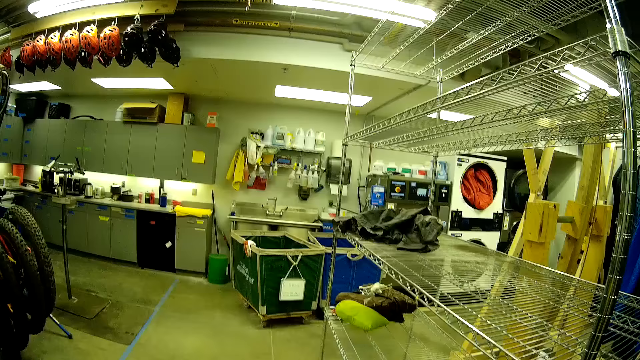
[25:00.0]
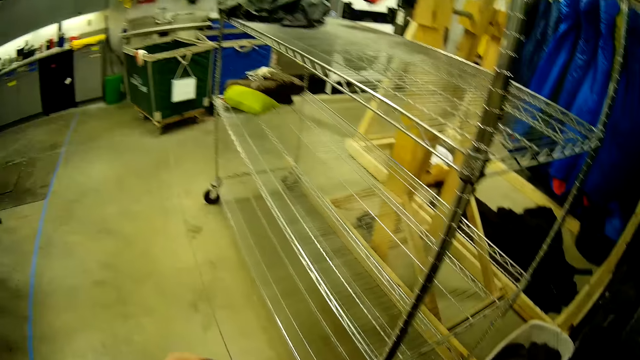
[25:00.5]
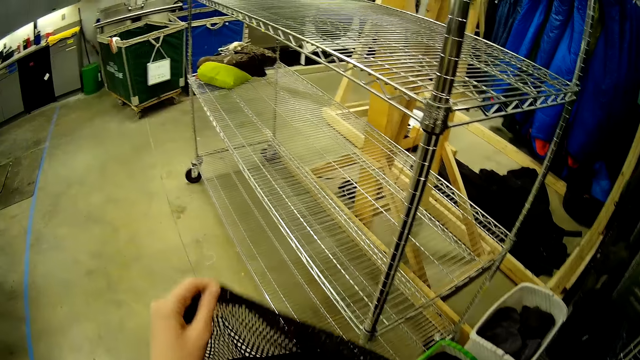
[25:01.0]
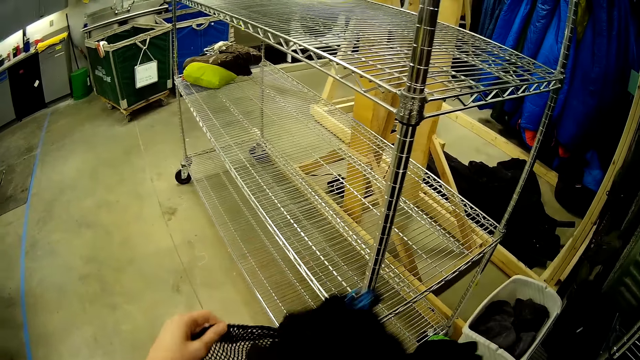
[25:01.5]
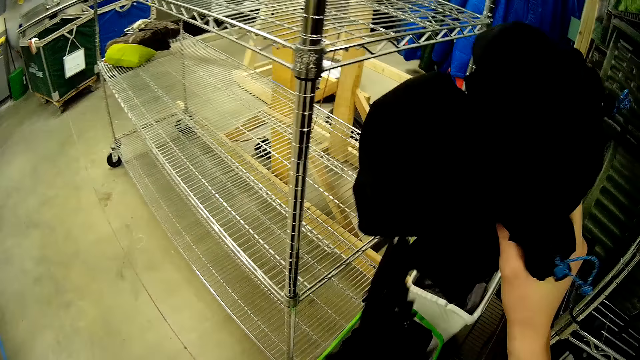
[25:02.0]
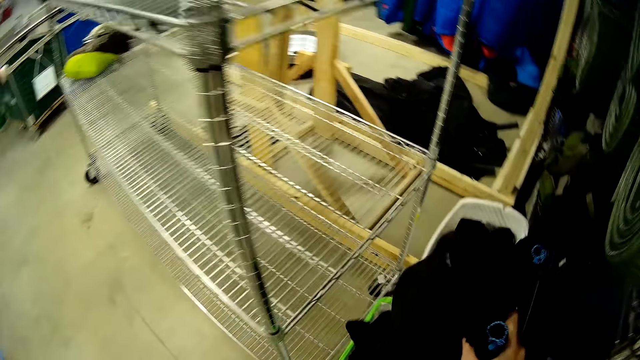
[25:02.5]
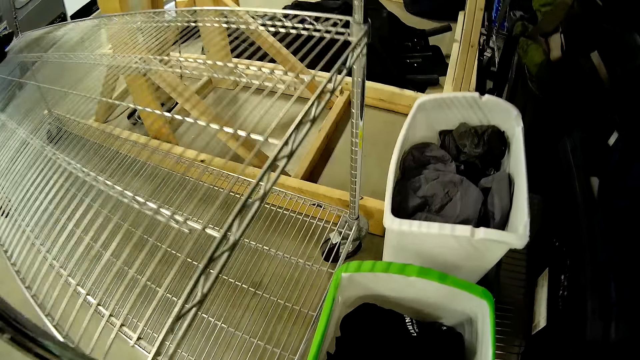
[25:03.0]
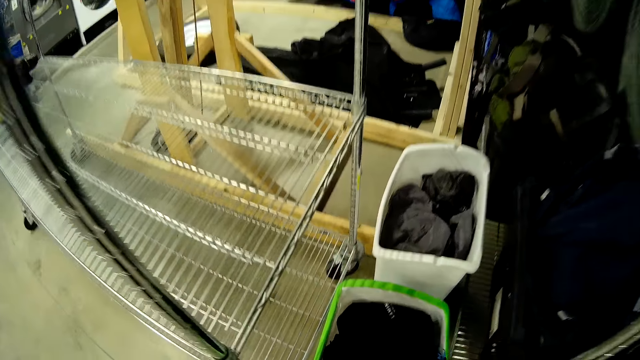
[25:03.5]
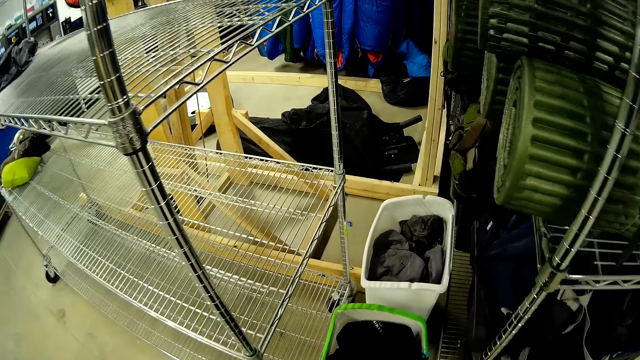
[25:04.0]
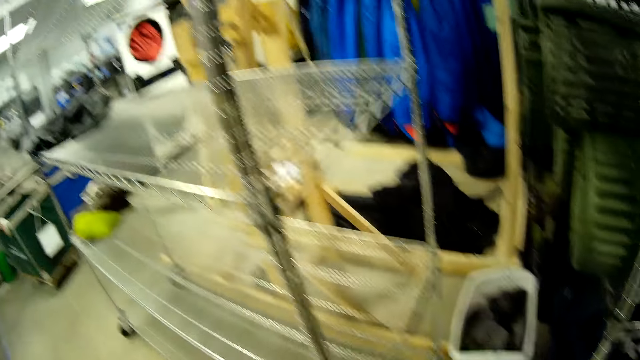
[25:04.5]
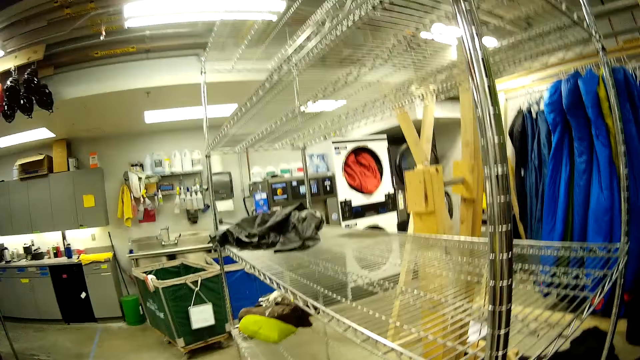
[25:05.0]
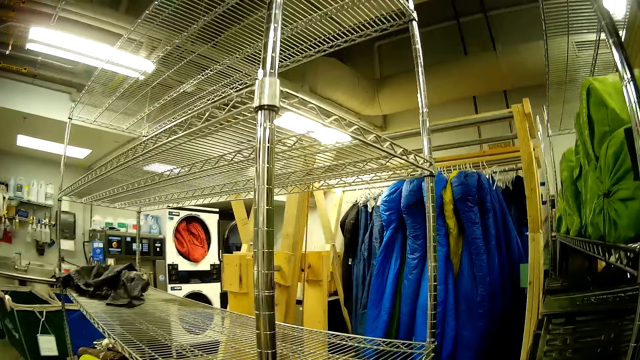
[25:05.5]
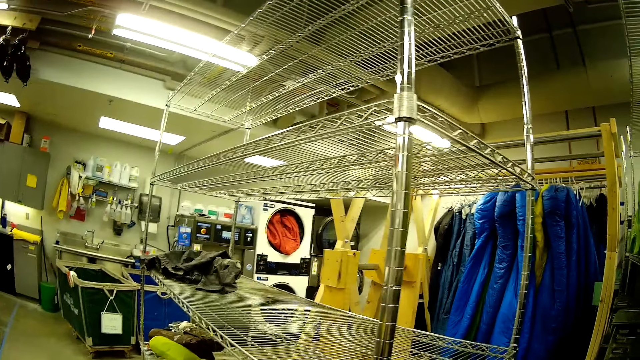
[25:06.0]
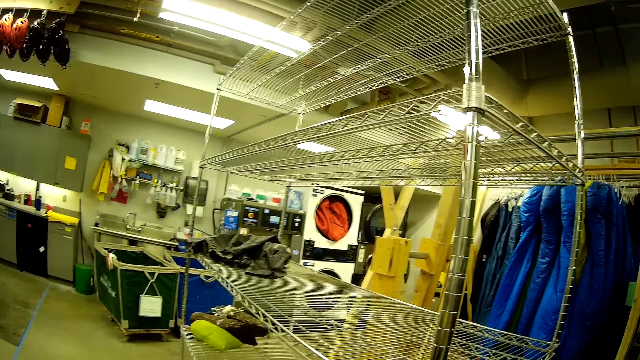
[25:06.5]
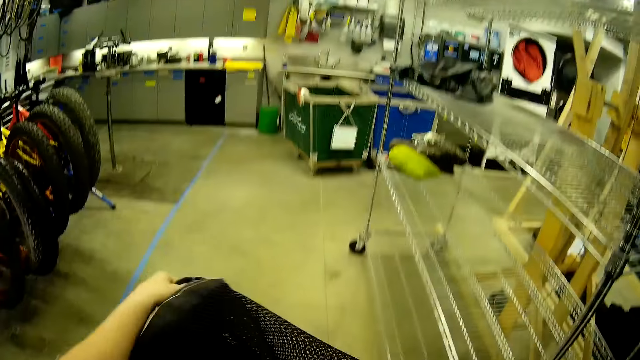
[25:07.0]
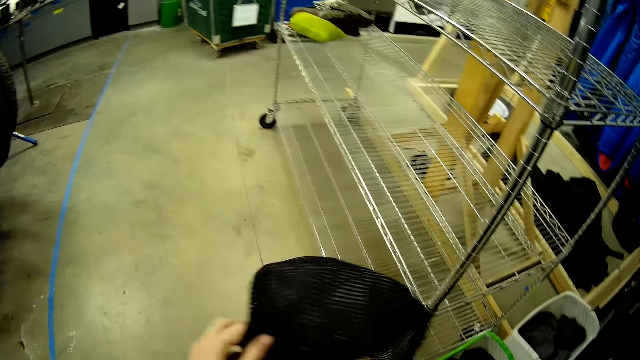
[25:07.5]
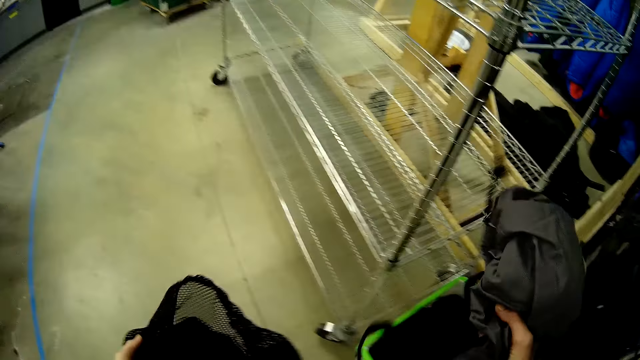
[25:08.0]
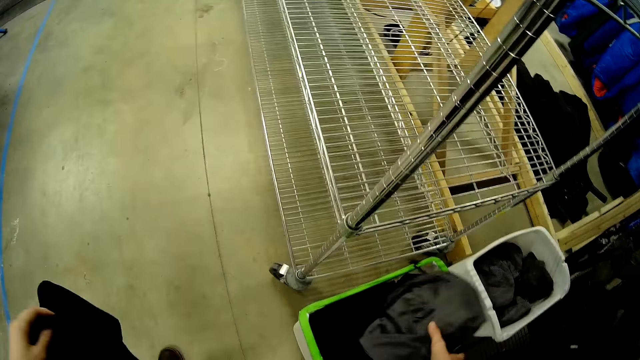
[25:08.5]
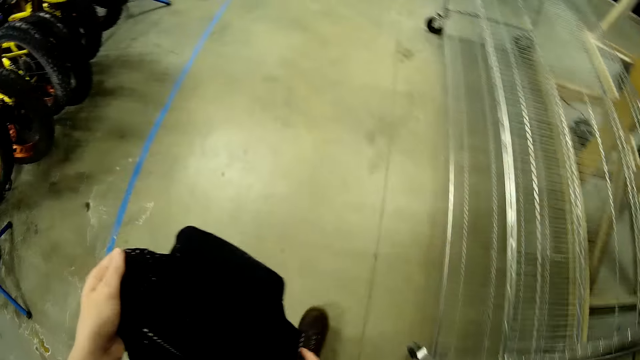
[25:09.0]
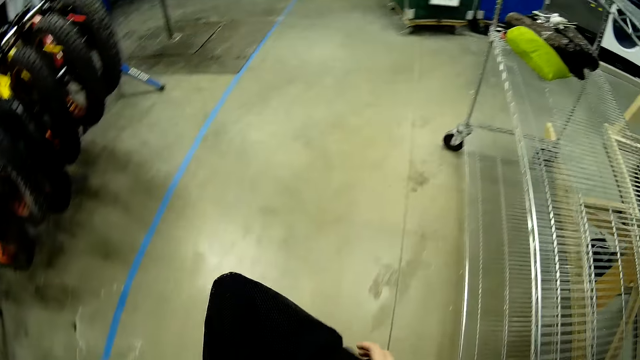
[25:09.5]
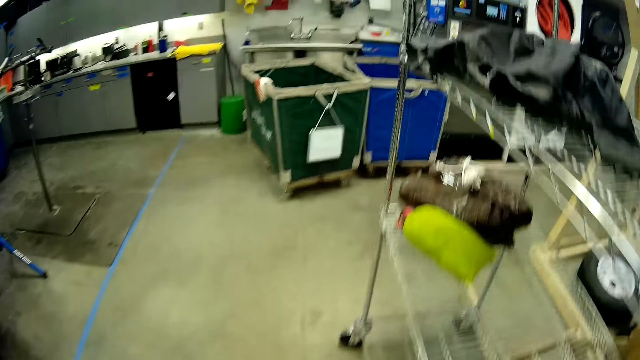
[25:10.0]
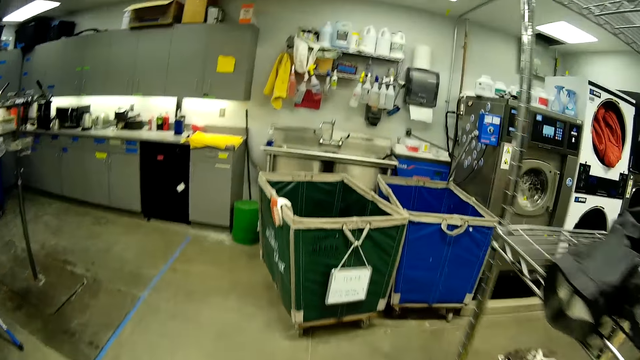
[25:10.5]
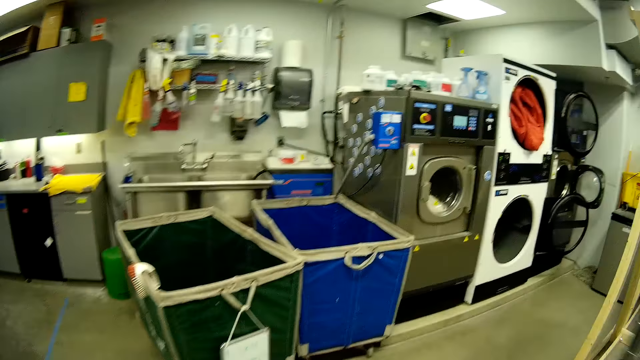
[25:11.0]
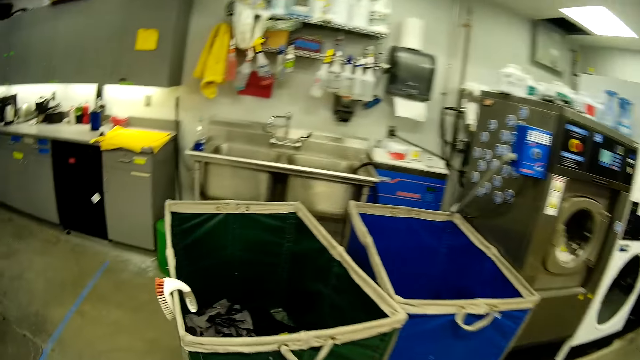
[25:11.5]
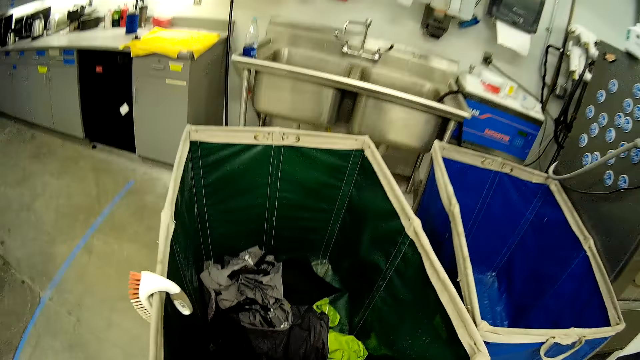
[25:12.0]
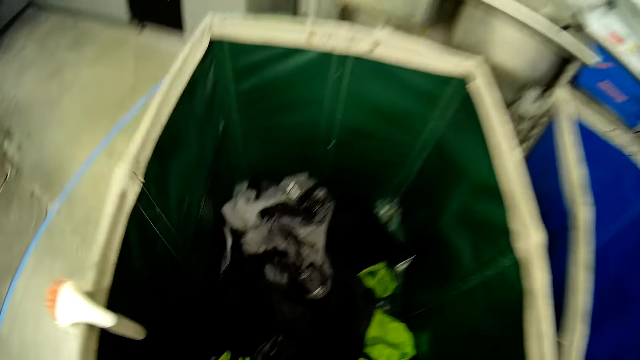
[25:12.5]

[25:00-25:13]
The camera wearer picks up the cloth from the bag. They put the cloth in the bucket. They pick up the cloth from the bag. They walk towards the second laundry trolley.

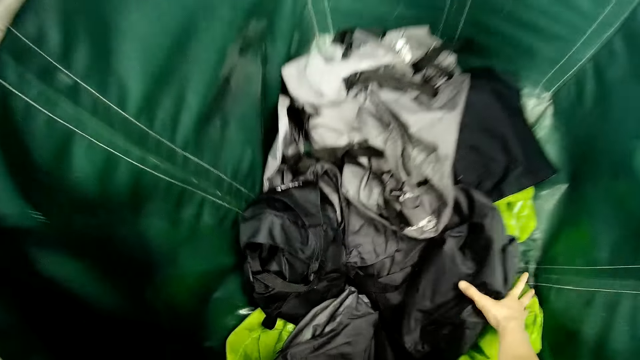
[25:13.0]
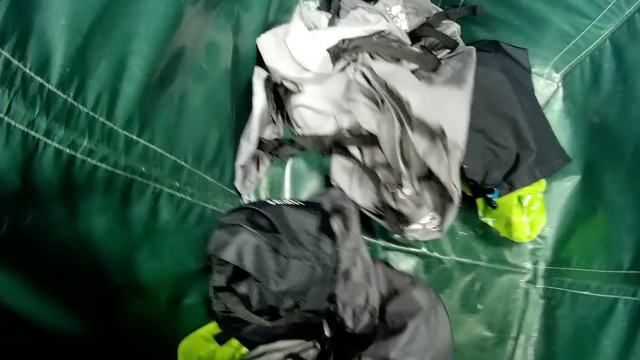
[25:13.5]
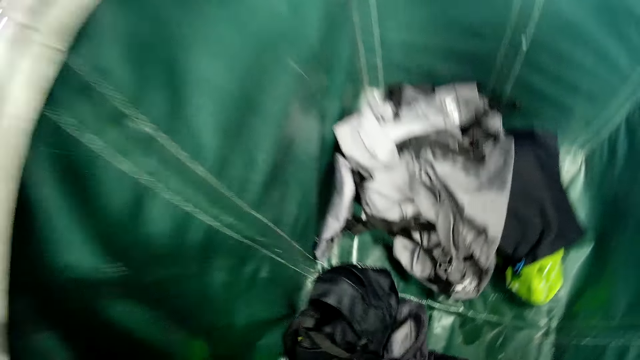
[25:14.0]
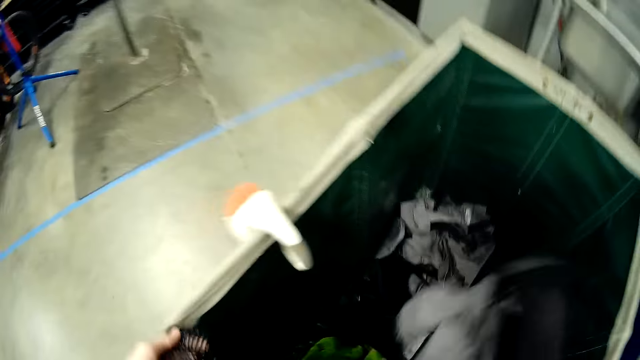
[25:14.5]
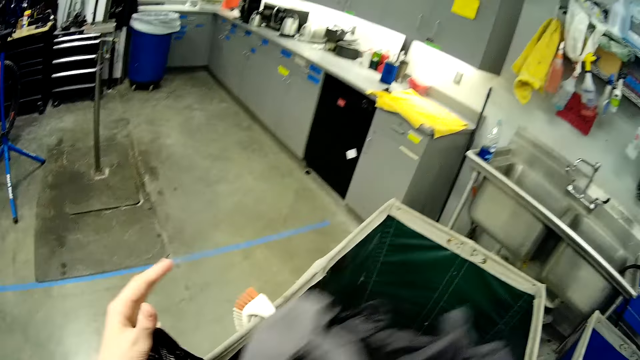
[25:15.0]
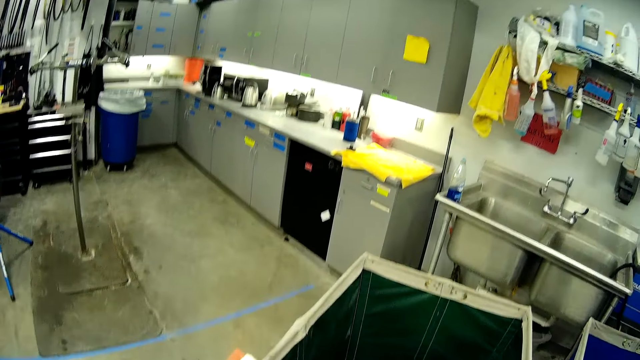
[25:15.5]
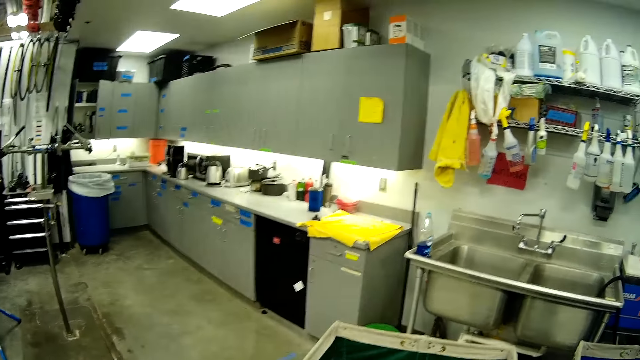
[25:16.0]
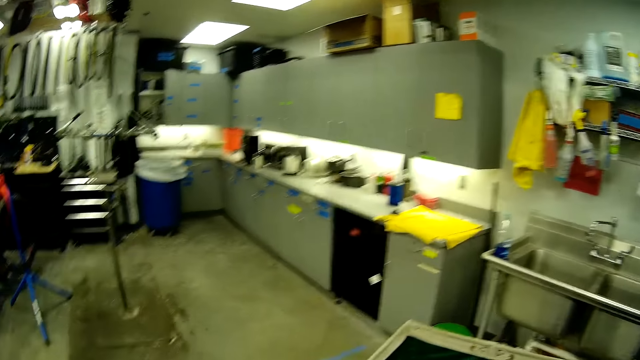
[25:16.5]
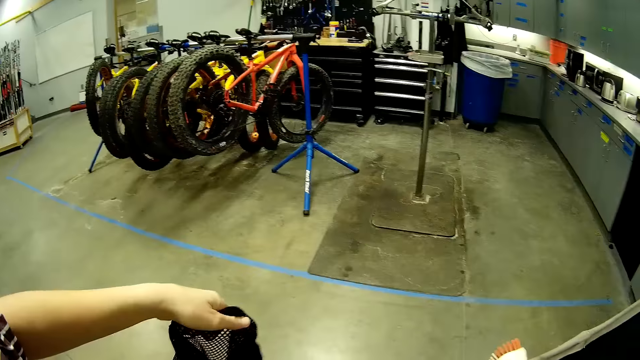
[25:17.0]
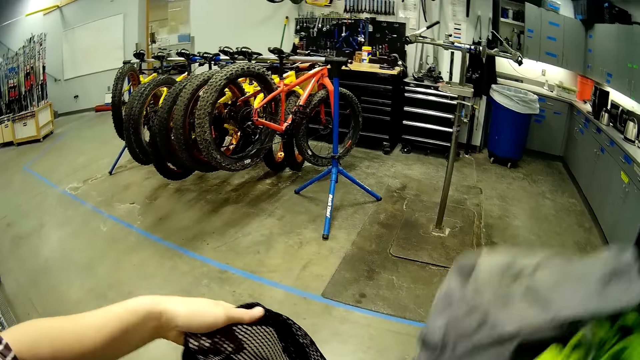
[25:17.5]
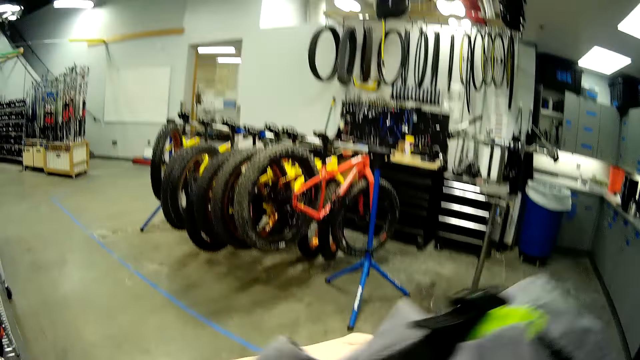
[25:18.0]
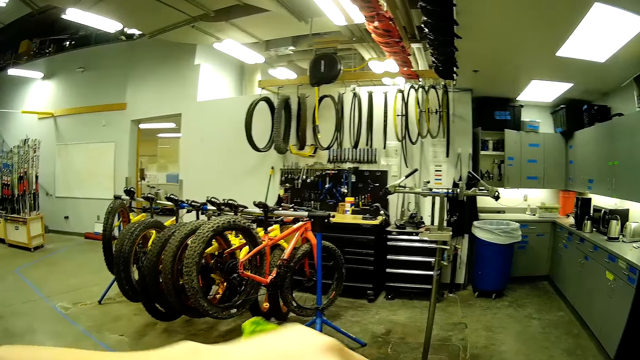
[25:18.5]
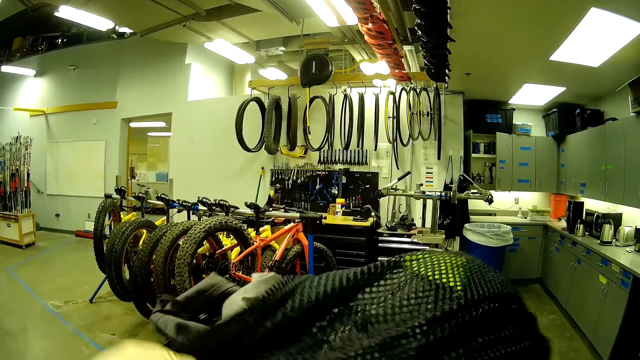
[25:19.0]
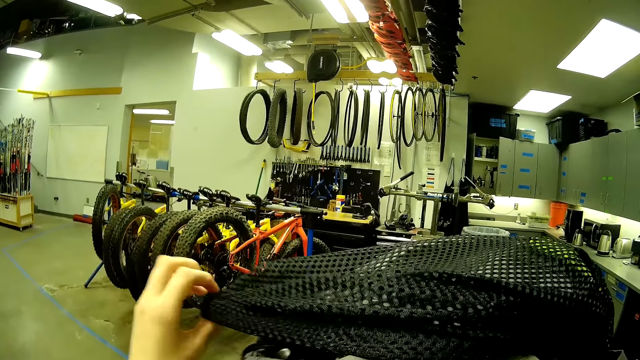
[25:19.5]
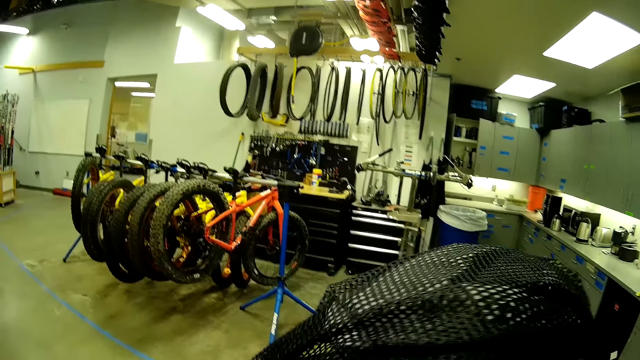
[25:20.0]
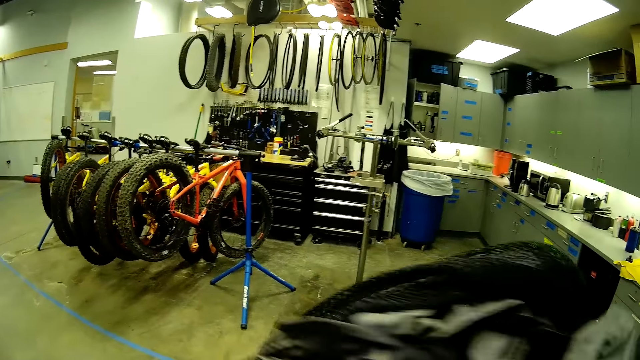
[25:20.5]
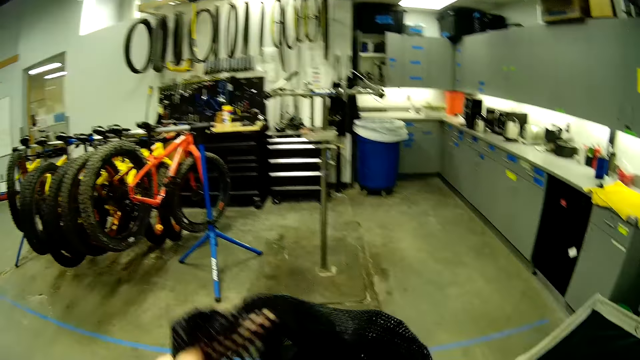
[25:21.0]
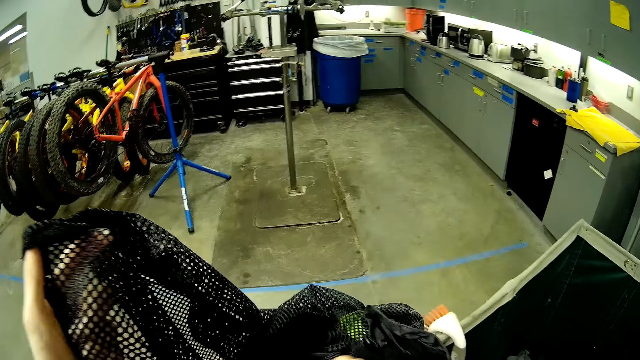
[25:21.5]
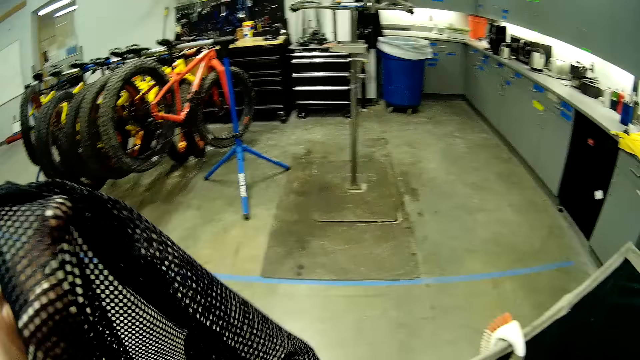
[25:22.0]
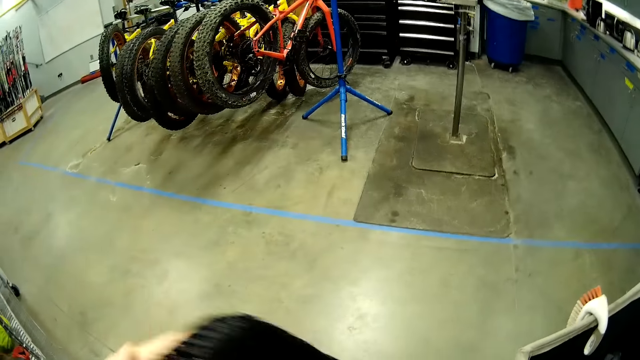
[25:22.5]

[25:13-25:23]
The camera wearer puts the clothes in the second laundry container into the sack bag. They pick up the cloth from the laundry bag.
